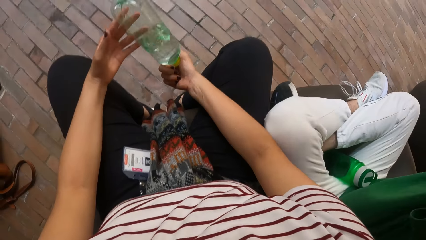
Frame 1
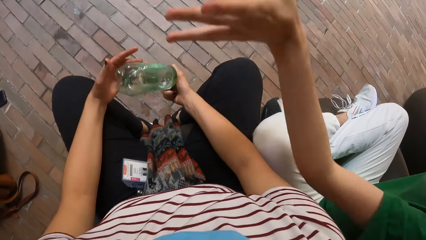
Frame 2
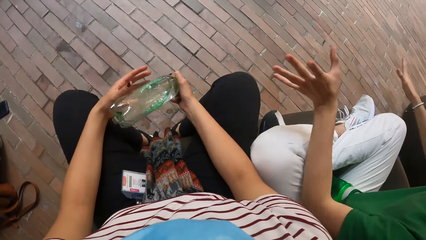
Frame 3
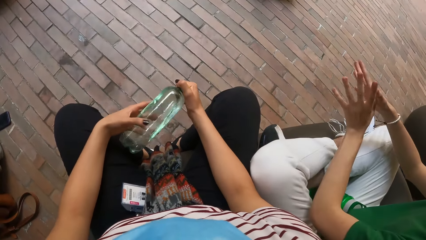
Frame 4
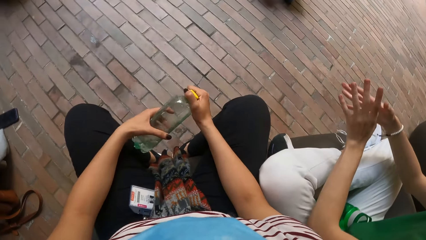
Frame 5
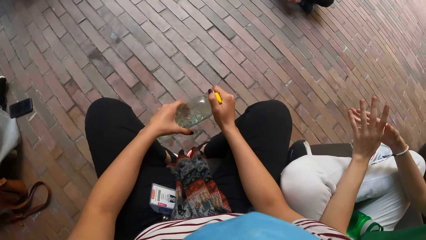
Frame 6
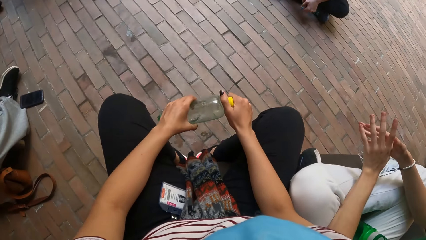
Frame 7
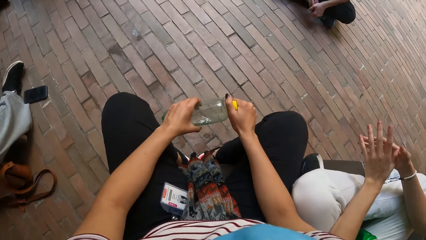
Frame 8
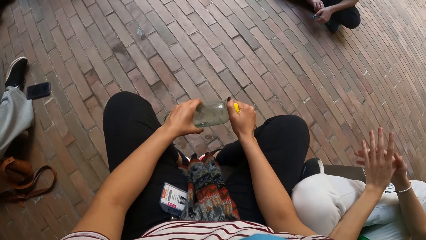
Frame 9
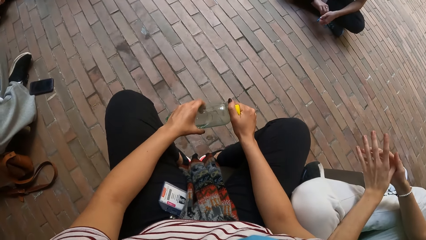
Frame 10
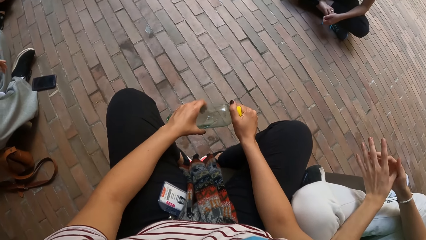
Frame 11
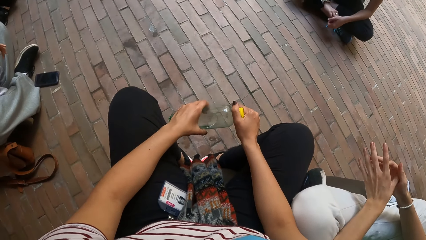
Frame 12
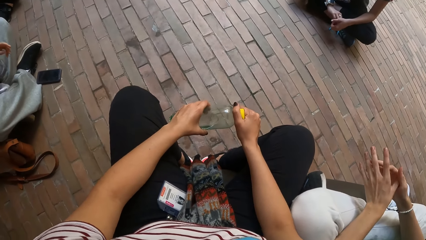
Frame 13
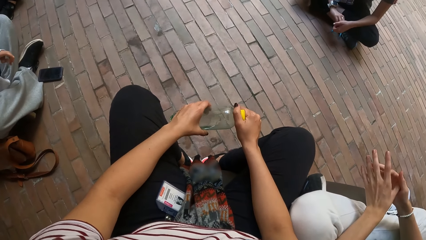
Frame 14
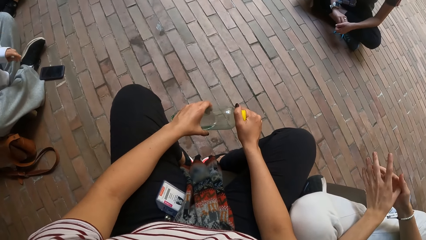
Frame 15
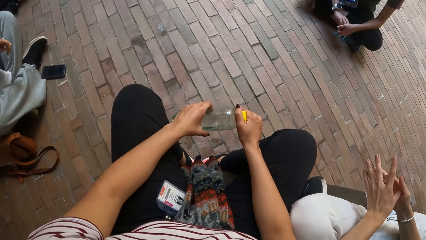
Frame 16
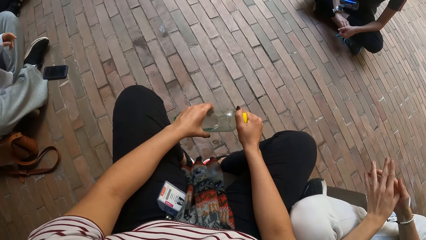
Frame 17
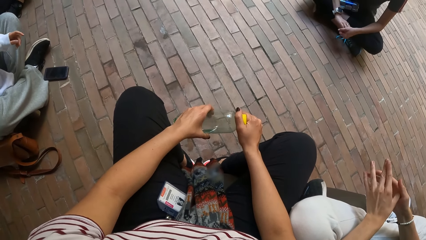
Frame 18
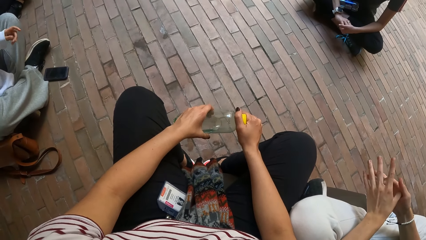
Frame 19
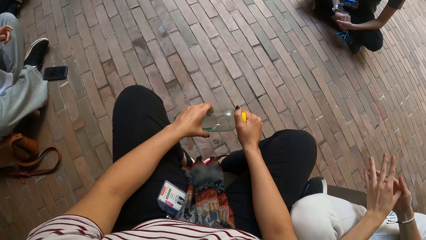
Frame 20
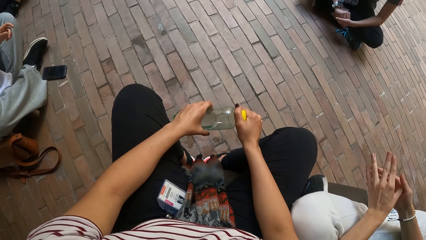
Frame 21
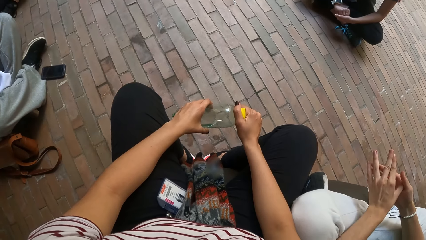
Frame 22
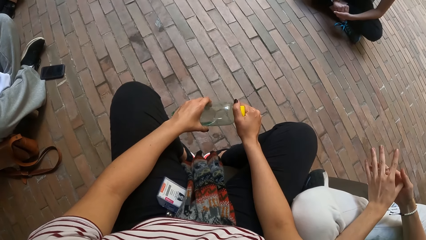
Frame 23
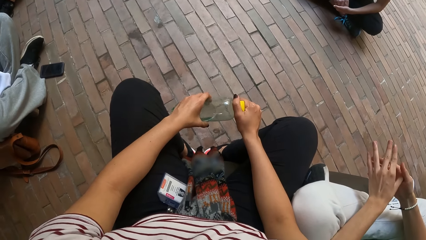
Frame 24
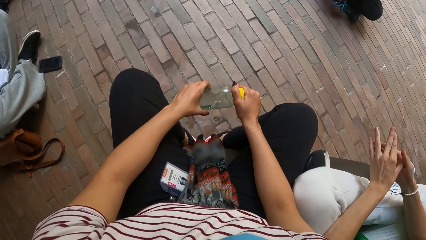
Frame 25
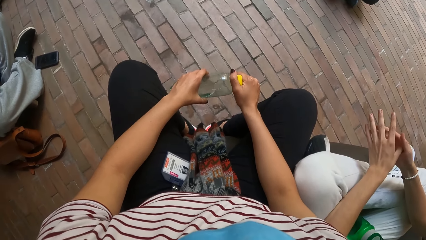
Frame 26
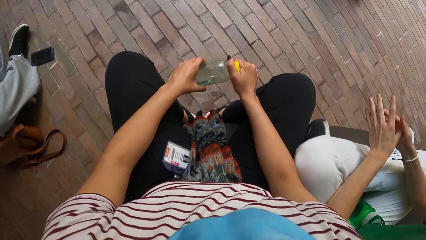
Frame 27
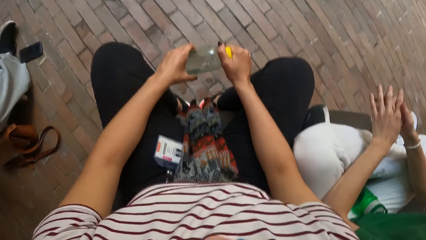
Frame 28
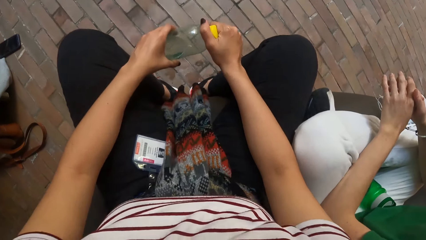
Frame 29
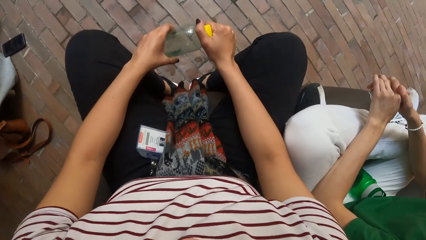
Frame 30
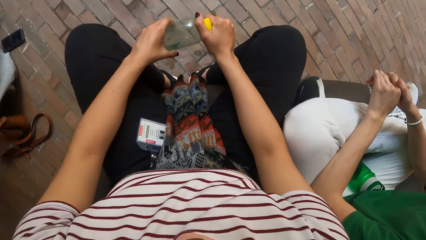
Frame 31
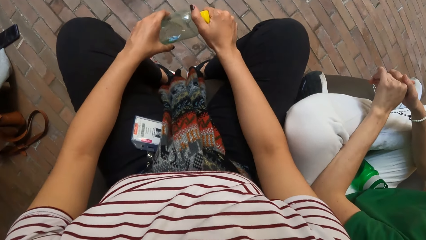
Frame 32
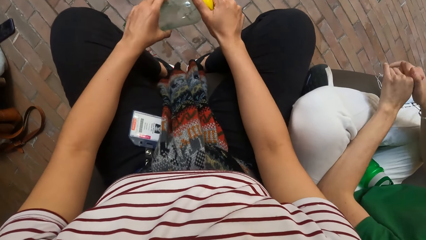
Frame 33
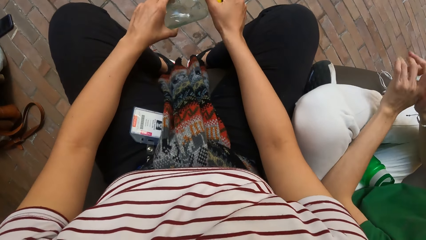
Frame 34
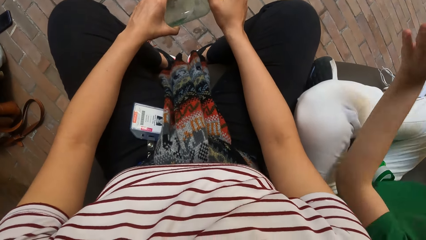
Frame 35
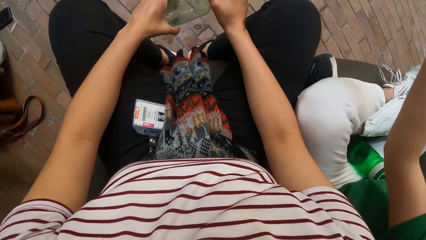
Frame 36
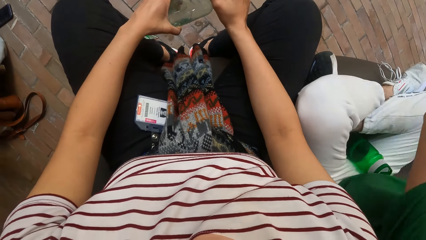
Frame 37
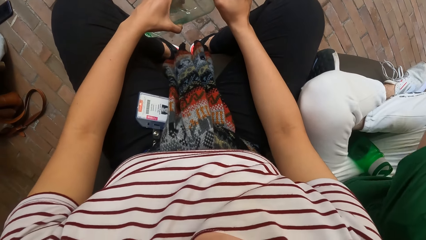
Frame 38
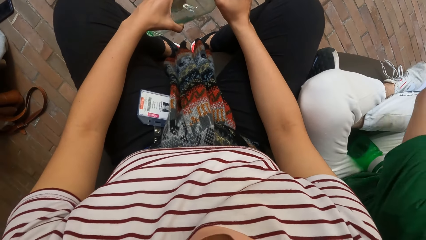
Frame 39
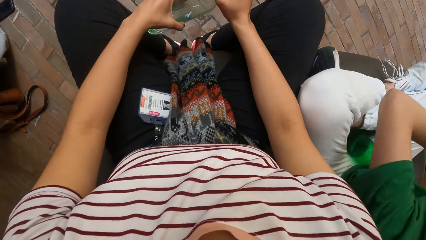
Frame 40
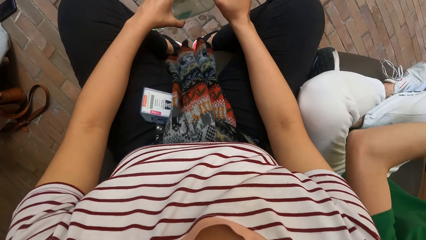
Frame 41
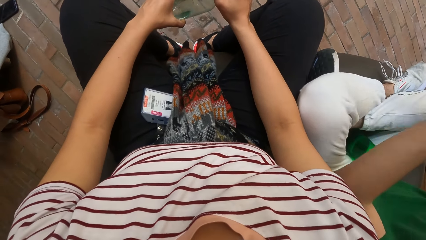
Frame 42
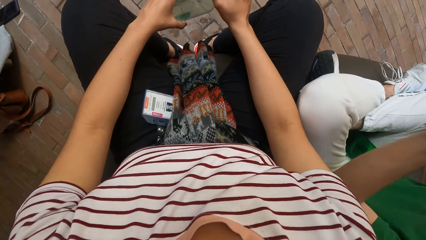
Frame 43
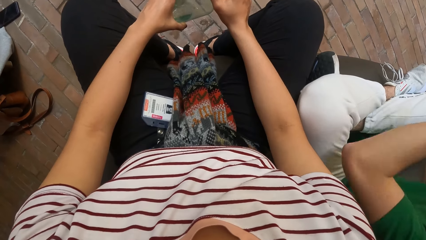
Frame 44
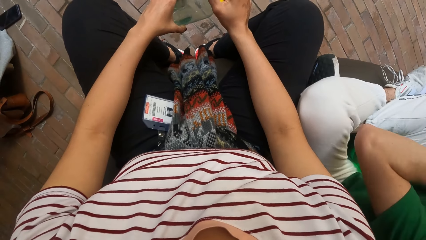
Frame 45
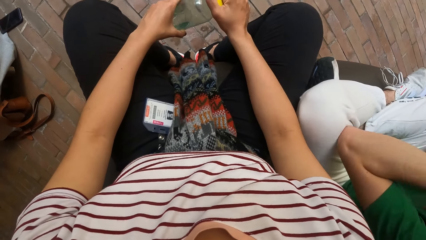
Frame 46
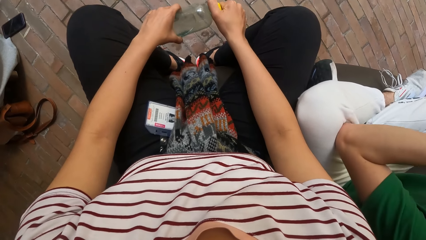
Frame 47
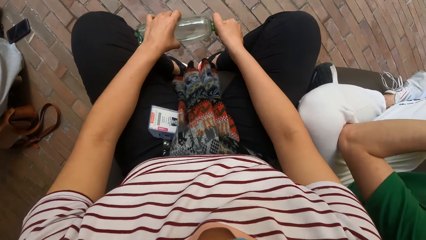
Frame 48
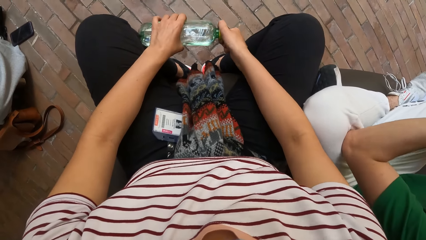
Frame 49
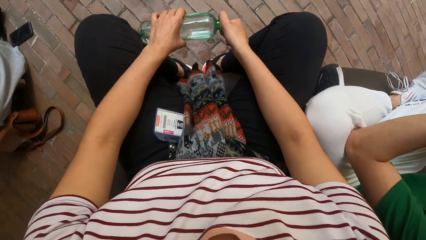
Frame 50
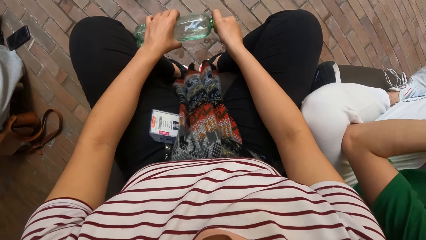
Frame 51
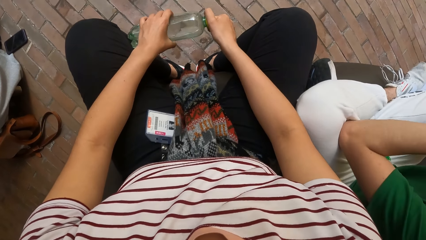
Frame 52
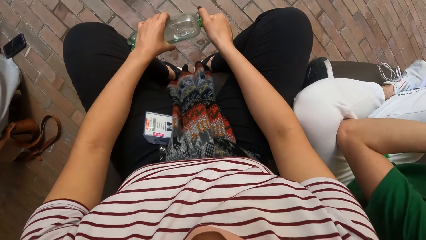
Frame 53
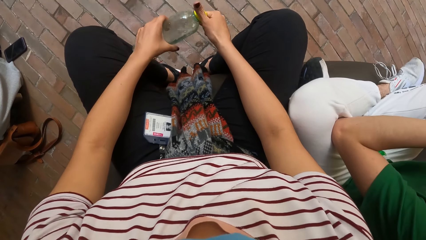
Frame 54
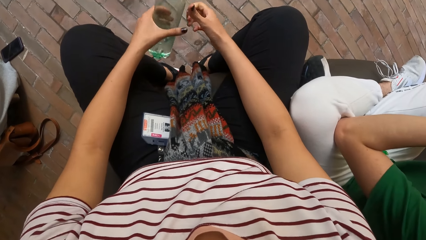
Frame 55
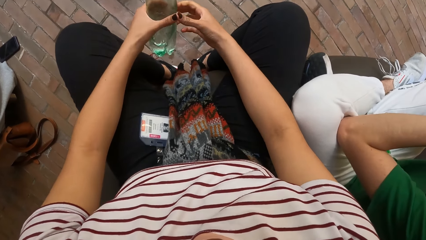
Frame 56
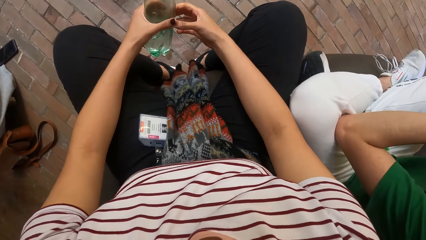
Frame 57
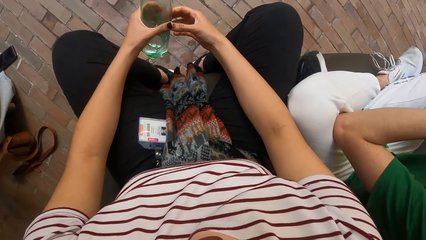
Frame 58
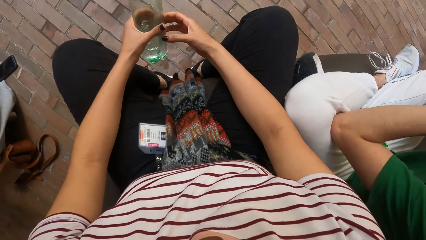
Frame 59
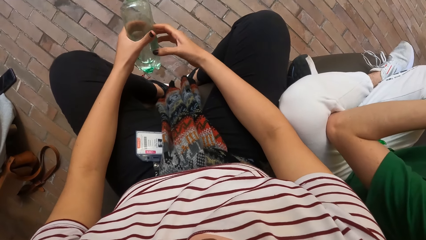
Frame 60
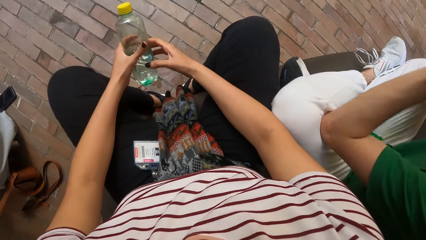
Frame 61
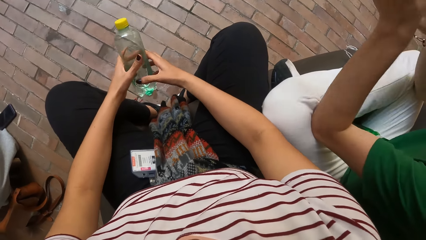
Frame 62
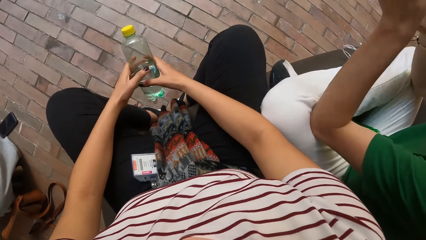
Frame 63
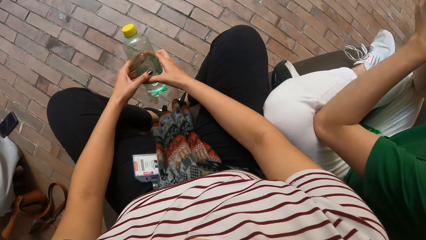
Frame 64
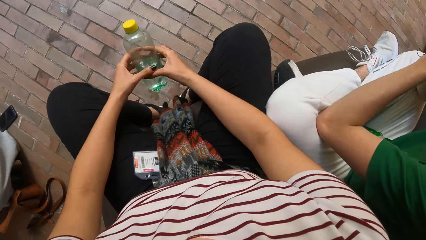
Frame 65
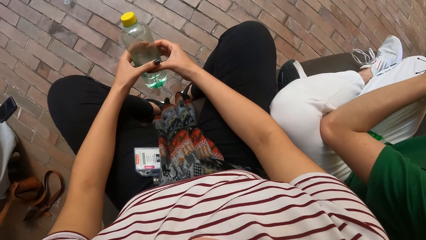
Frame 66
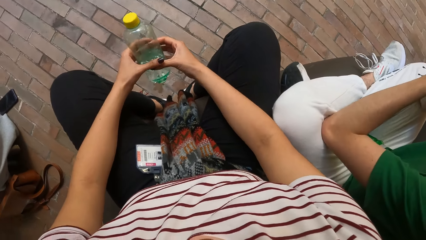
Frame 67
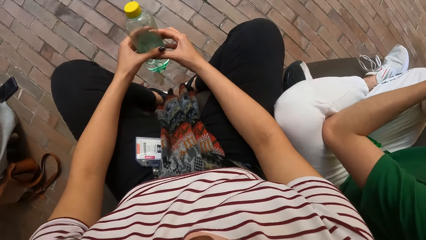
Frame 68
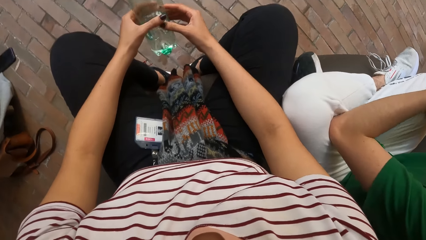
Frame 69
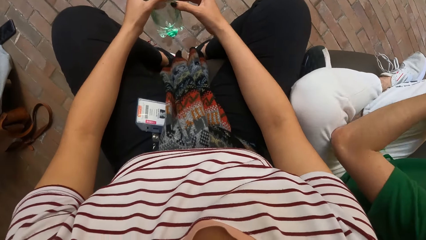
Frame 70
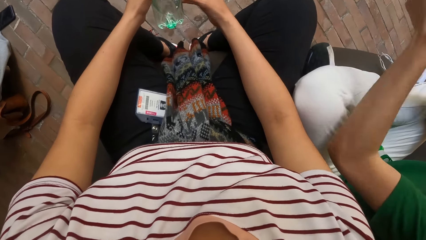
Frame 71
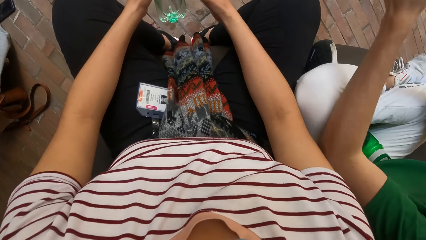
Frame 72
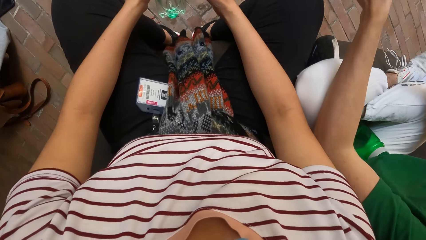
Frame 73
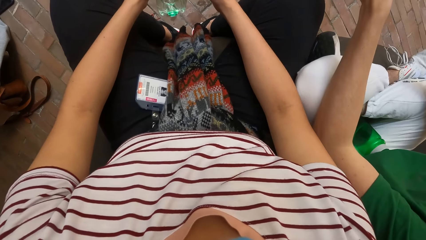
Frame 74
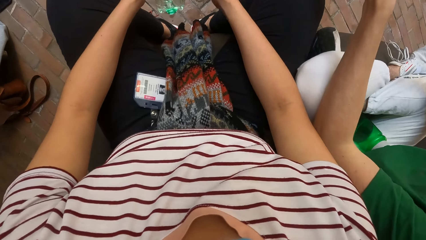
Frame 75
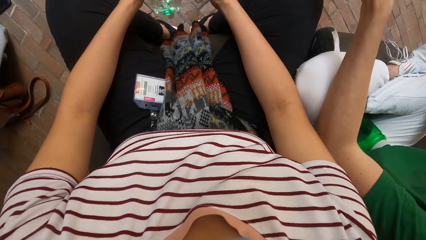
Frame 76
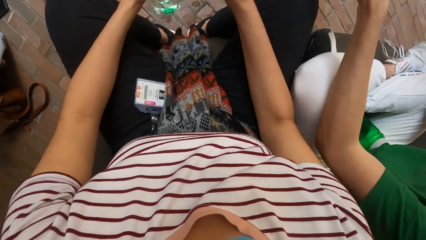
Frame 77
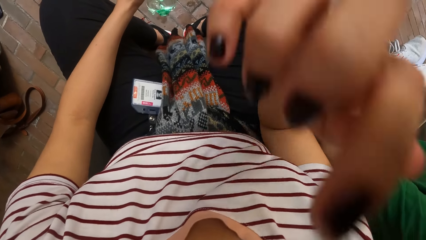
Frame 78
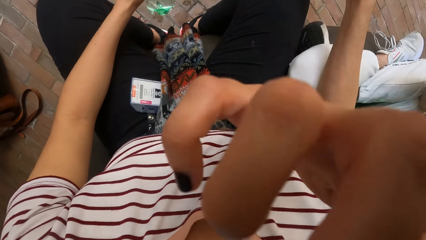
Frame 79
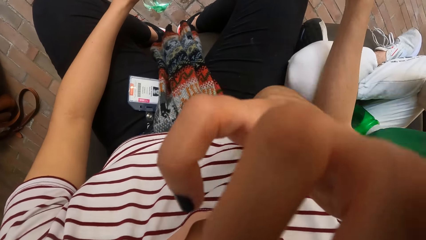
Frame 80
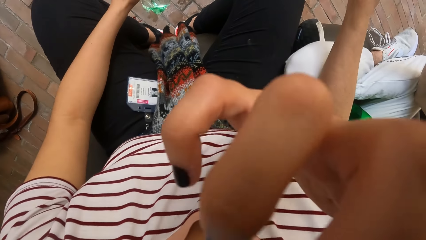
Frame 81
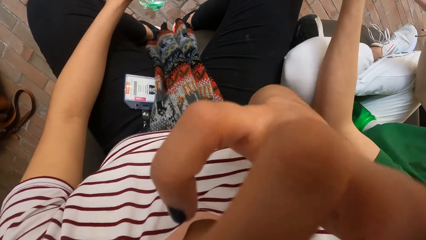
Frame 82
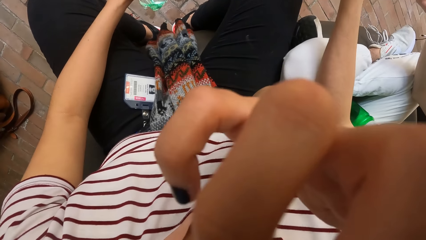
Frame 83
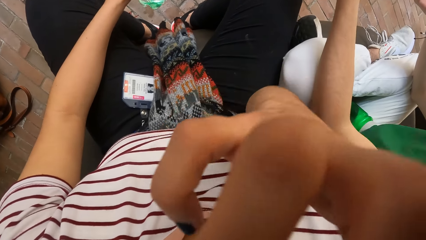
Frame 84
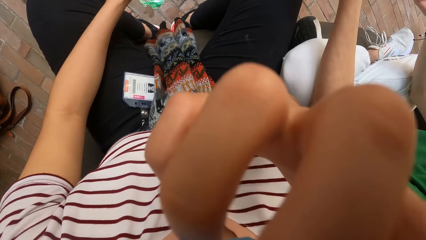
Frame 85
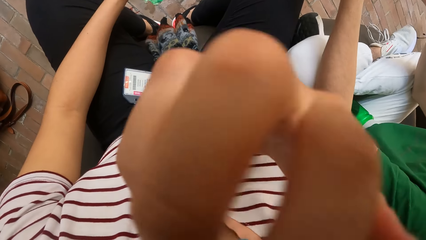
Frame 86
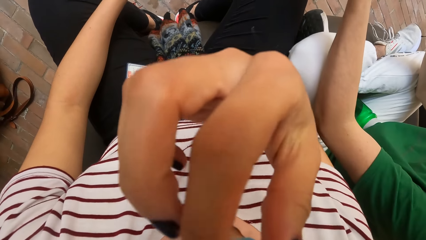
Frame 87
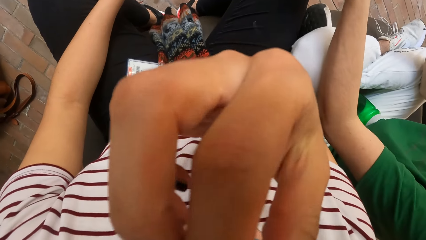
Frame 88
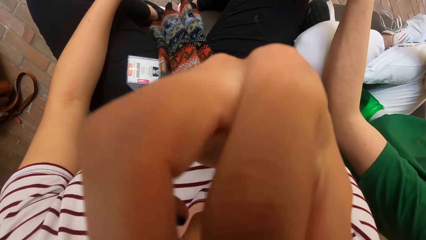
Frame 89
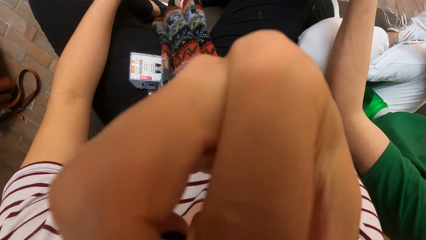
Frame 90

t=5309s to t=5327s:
The camera wearer holds the bottle with her right hand. She holds the bottle with both hands. She nods the head. She holds the bottle with her left hand. She holds the bottle with both hands. She holds the bottle with her left hand. She raises the right hand towards something. She touches her face with her right hand.
